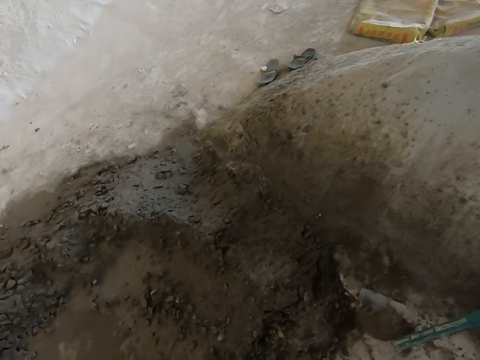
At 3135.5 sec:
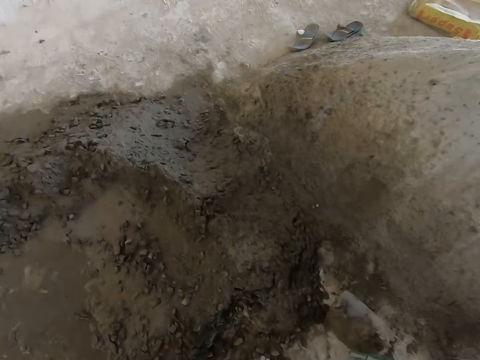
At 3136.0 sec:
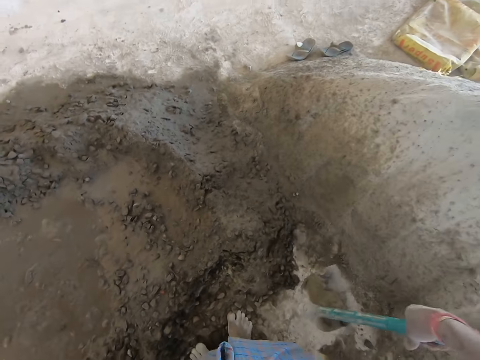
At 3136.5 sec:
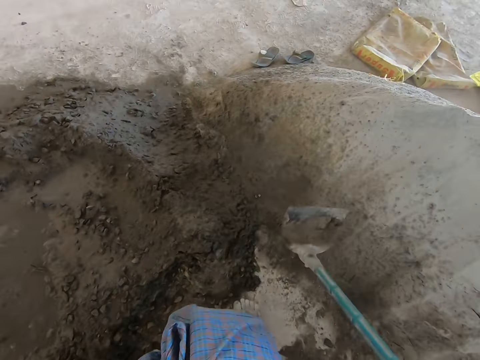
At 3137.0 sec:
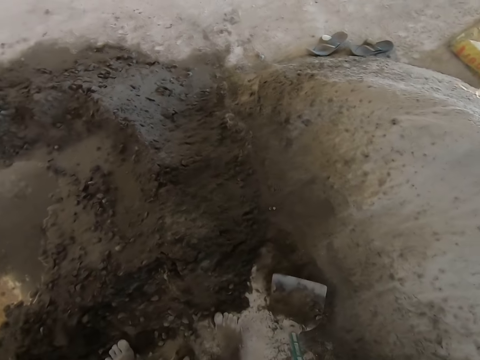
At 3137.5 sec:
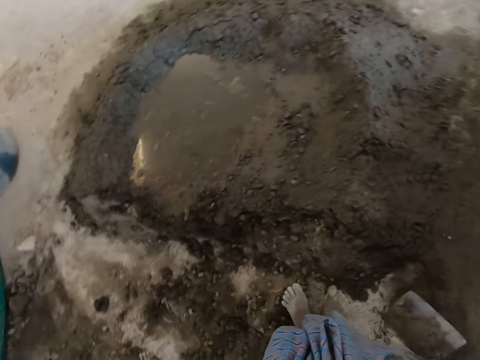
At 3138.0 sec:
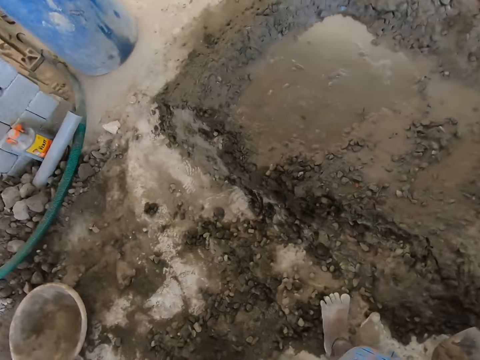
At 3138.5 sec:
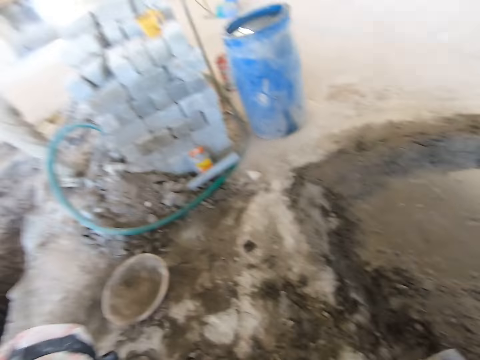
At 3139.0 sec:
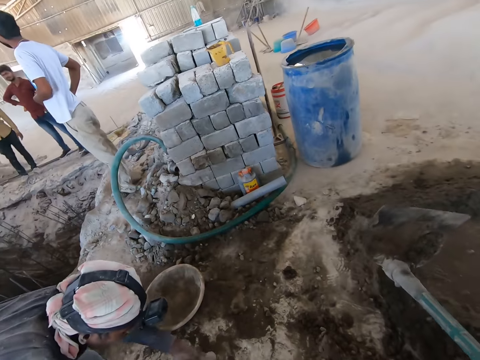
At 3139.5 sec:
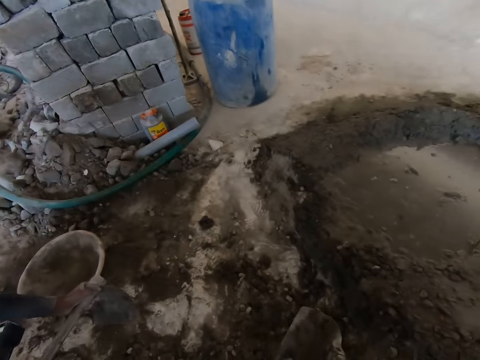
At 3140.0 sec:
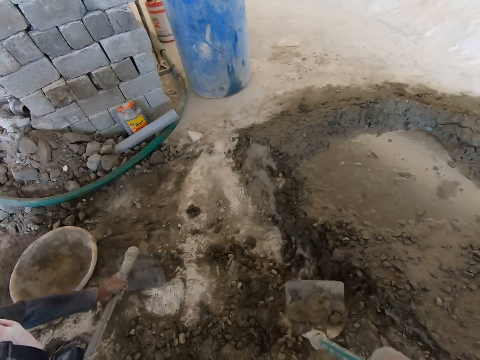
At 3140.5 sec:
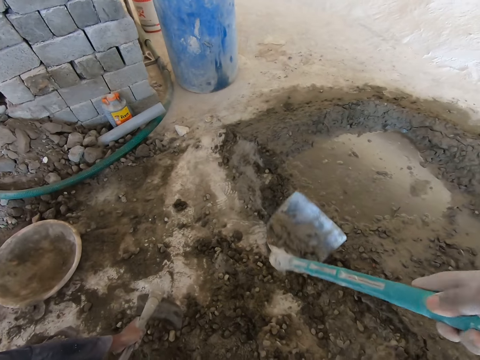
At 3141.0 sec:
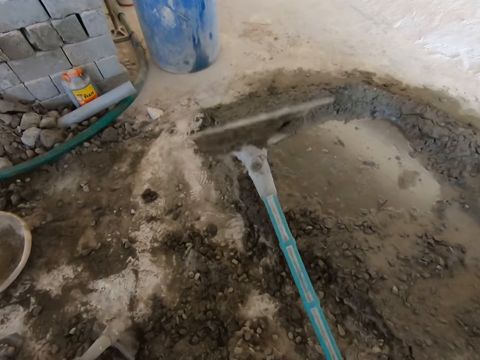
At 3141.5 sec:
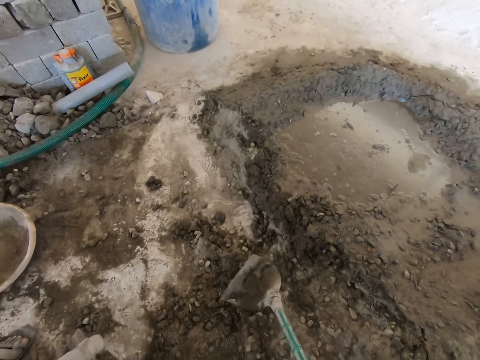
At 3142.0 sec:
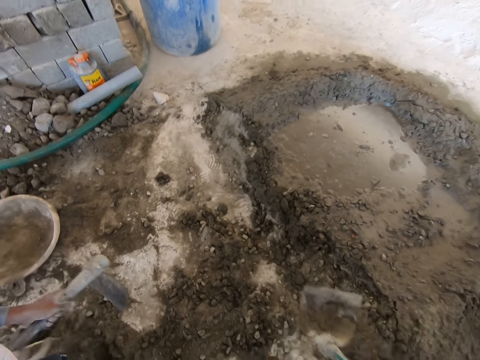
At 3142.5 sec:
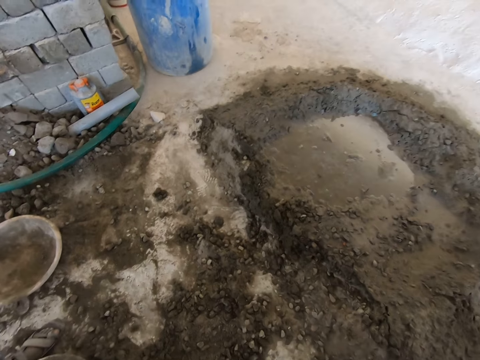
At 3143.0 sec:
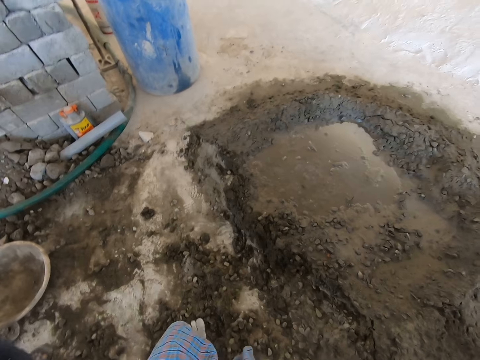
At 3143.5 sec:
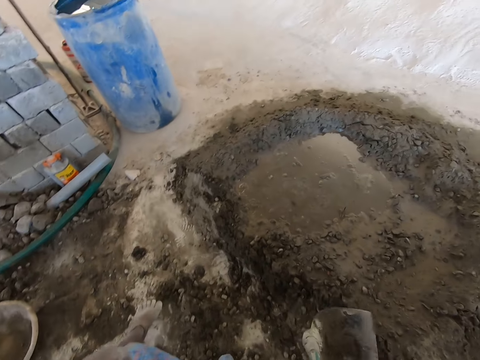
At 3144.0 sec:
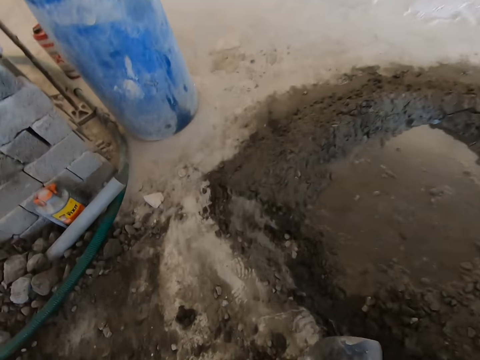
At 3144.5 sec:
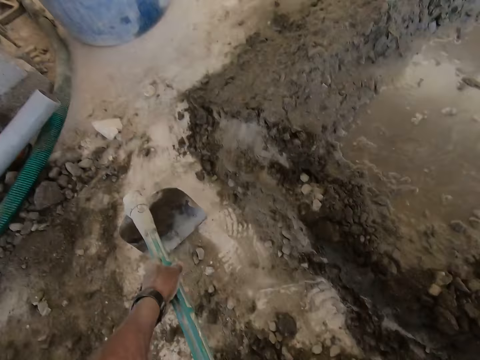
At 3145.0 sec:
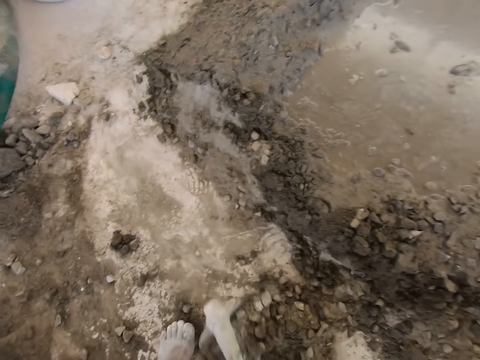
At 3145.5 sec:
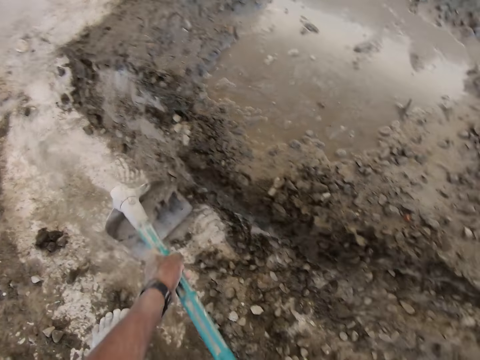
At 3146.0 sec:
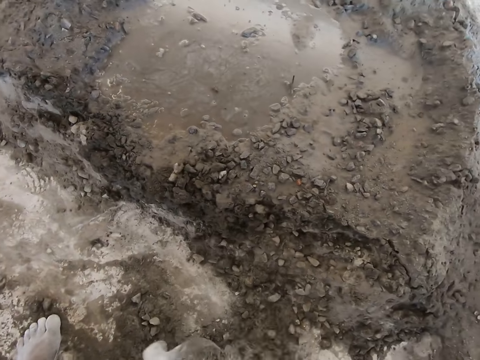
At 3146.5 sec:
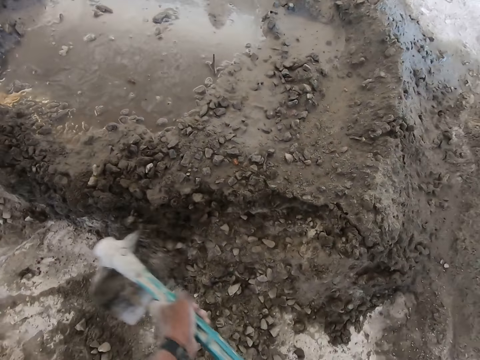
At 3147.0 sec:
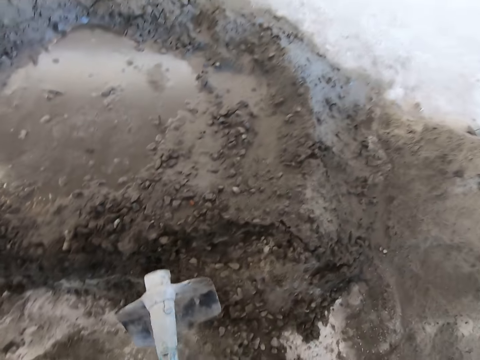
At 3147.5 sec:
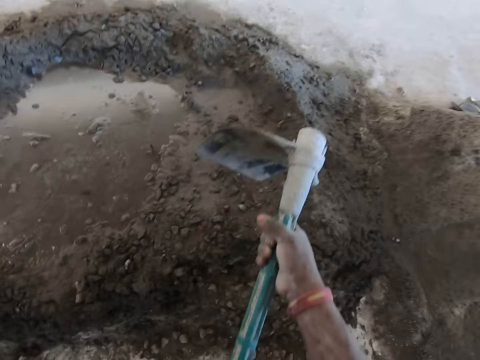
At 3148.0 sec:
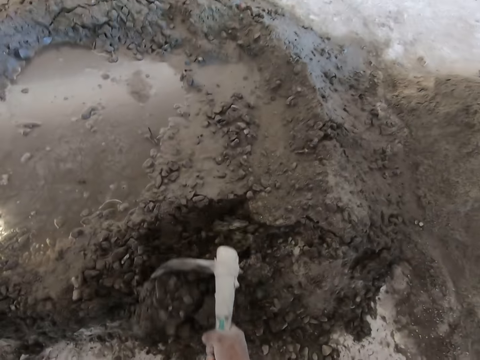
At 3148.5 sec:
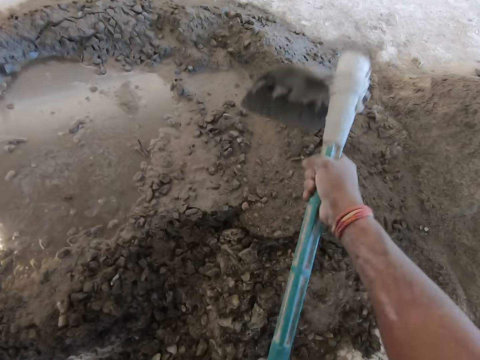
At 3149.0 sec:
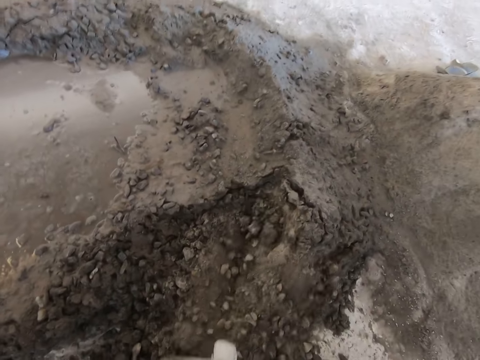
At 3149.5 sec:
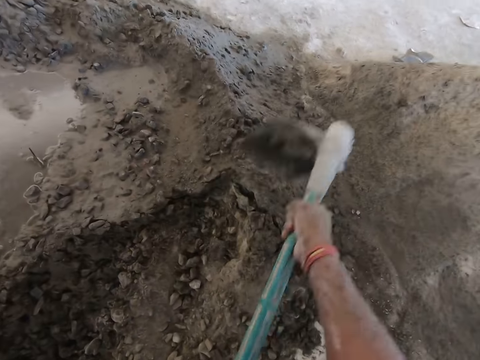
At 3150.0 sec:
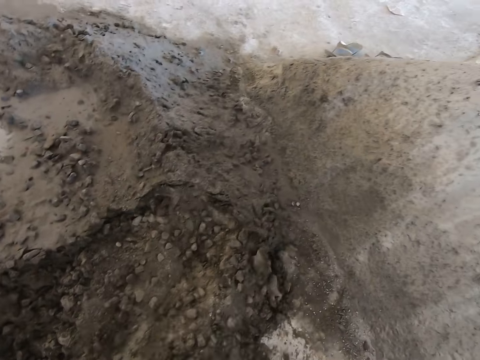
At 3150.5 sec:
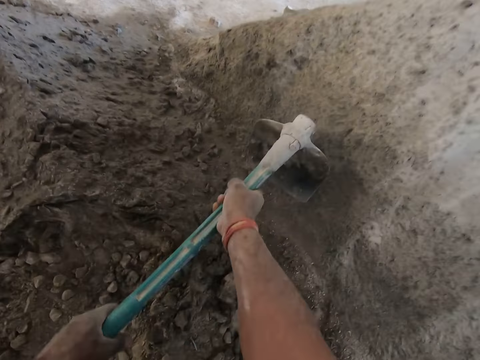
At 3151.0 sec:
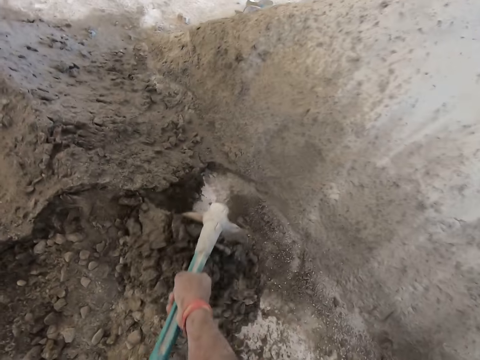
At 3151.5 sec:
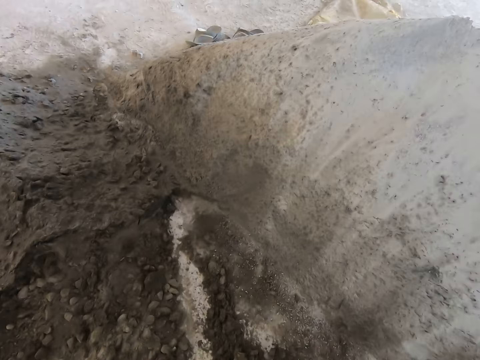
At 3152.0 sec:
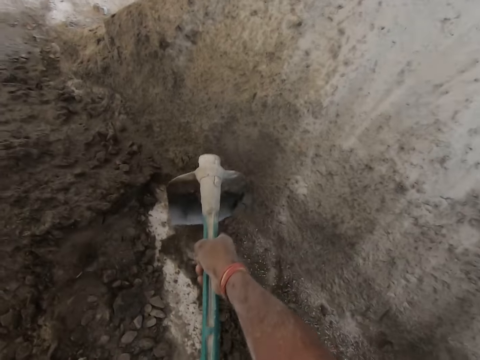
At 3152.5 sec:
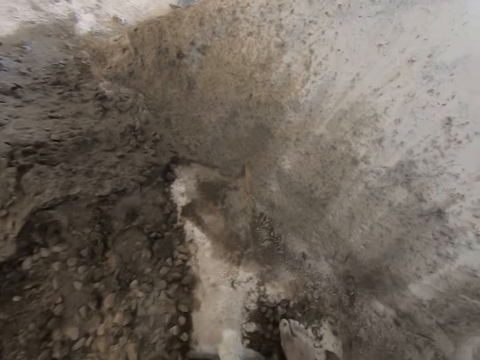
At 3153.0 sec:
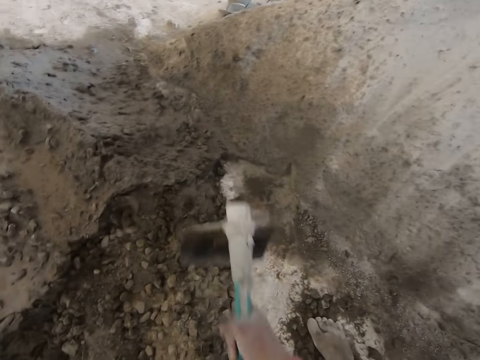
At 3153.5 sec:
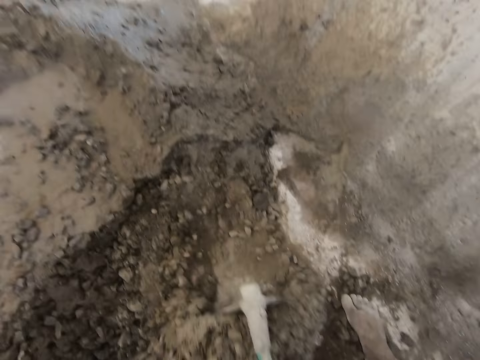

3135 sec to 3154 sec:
The camera wearer picks up the hoe or shovel on the floor with his right hand. He hits the concrete with the hoe in his right hand. A man packs concrete with the hoe in both hands into the head pan on the floor. The camera wearer packs the concrete with the hoe in both hands. He digs the cement using the shovel.

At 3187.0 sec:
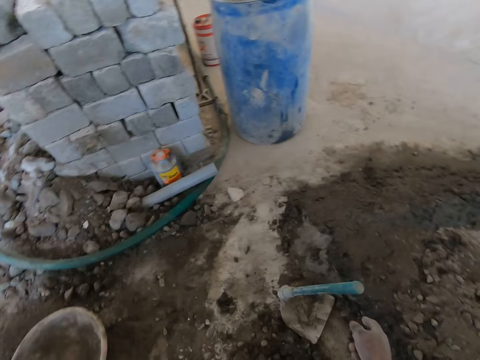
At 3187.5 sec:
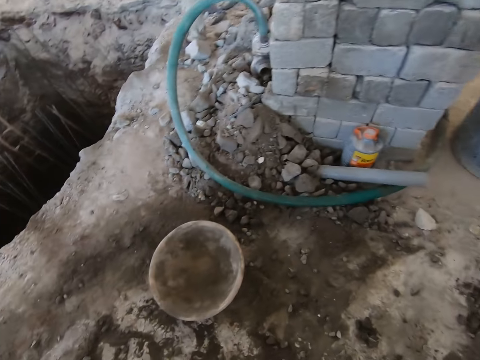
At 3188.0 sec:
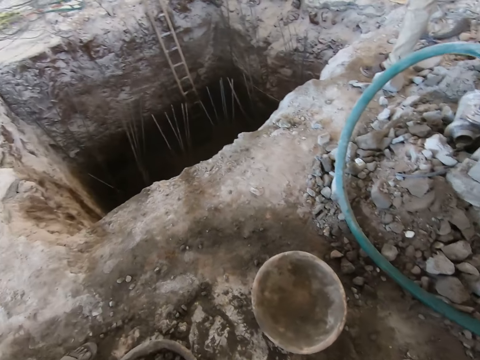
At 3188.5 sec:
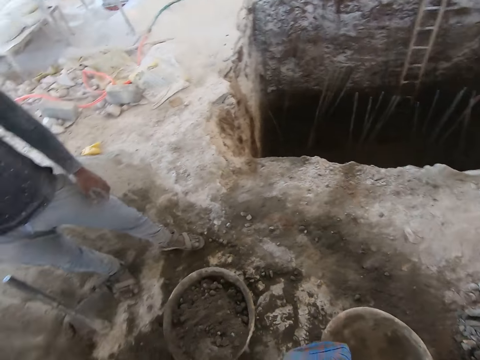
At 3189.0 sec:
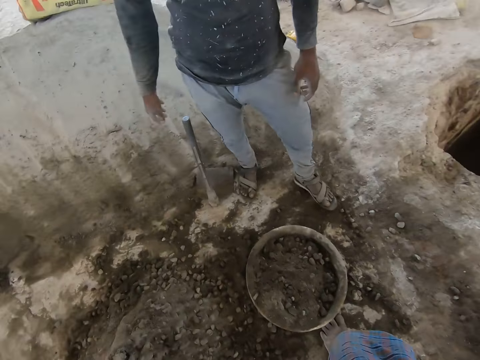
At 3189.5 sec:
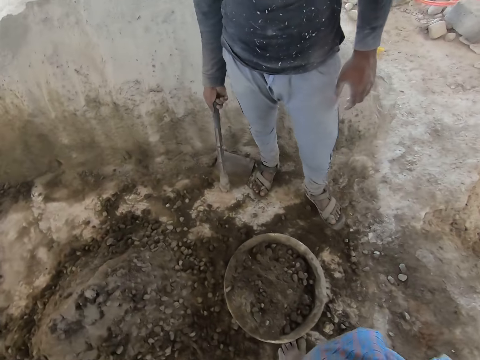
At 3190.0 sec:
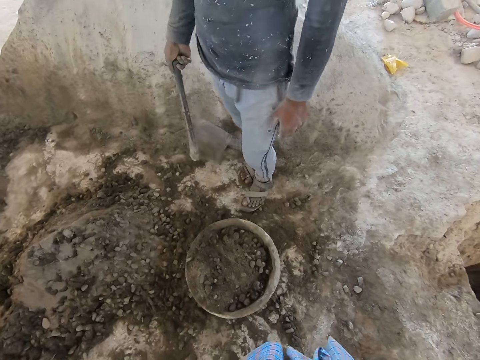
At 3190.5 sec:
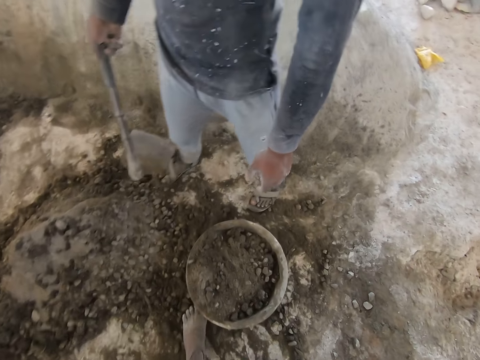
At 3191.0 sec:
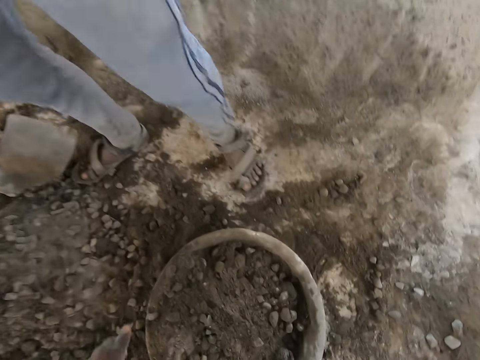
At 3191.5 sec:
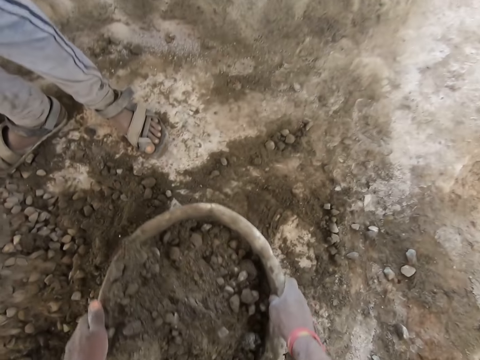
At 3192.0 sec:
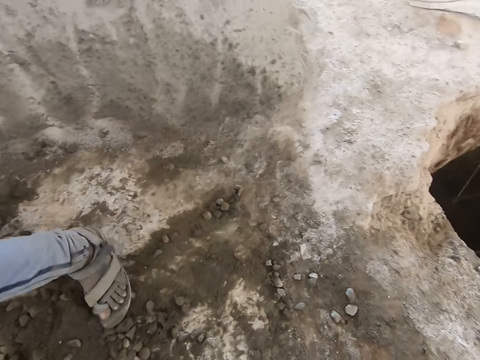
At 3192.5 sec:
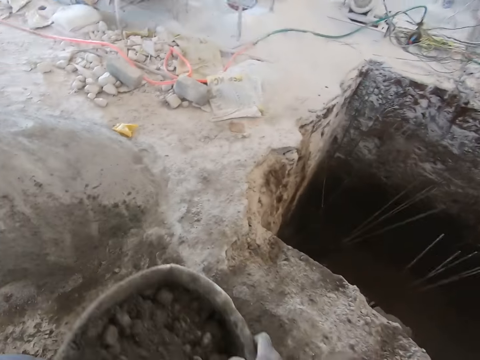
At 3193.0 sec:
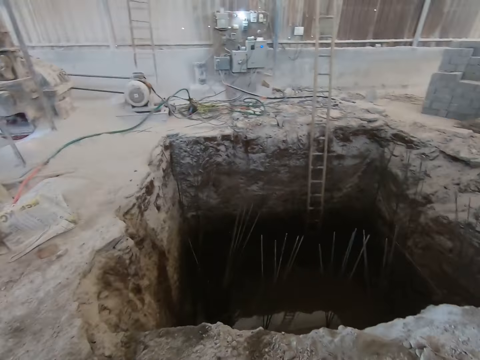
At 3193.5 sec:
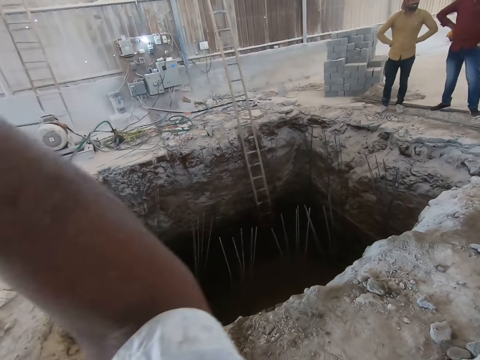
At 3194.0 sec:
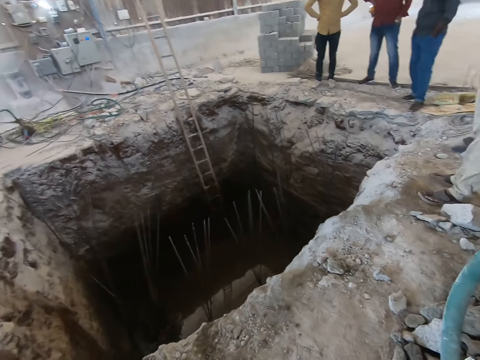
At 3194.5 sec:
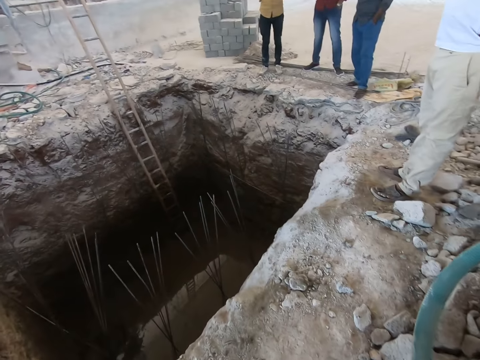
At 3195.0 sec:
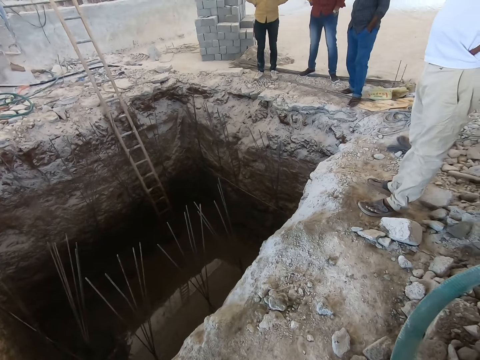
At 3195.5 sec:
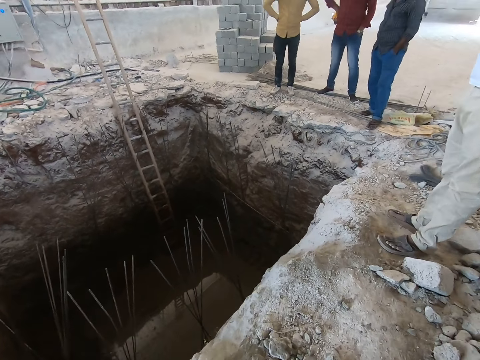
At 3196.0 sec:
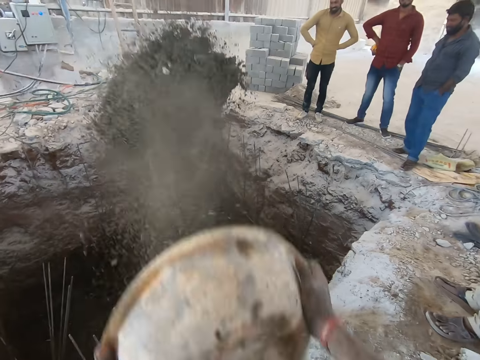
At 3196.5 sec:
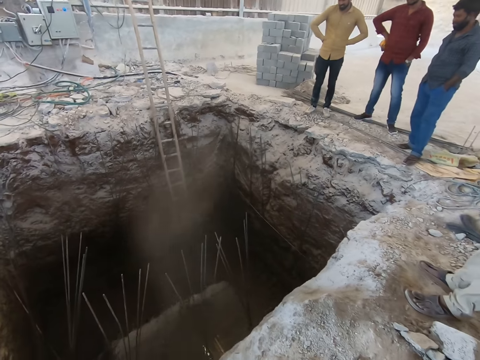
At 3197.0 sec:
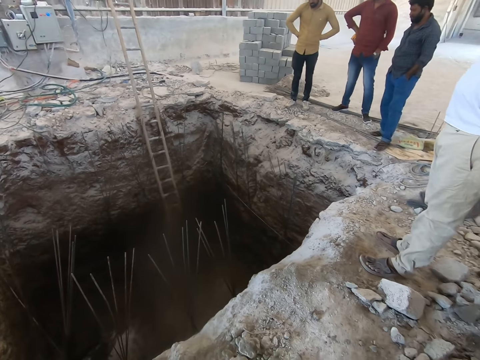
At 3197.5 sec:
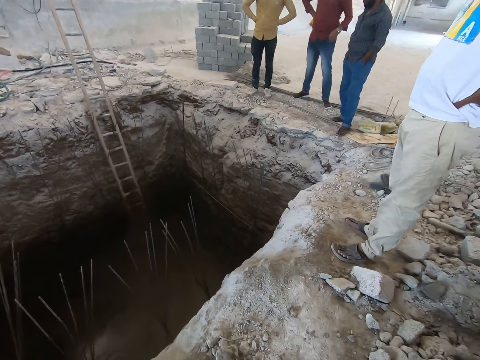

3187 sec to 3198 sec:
A man picks up the hoe on the floor with his right hand. The camera wearer picks up a bowl with cement on the ground. They carry the head pan with concrete on the floor with both hands. They put the bowl of cement on top of the head. They empty the head pan with concrete in both hands in the pit.
